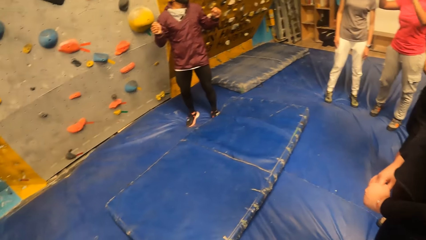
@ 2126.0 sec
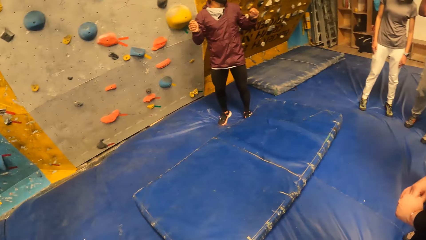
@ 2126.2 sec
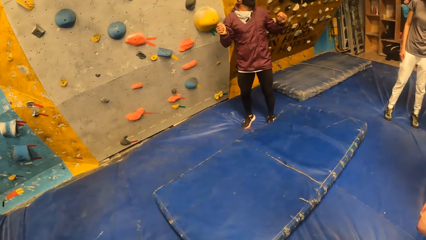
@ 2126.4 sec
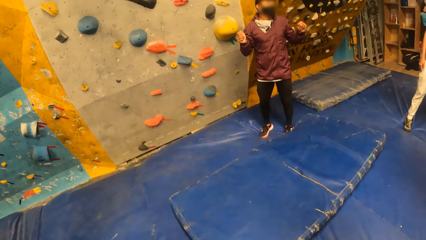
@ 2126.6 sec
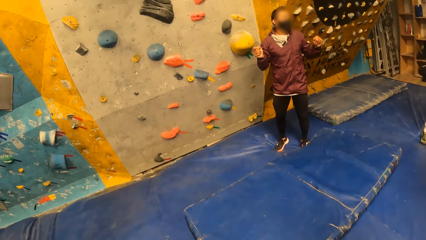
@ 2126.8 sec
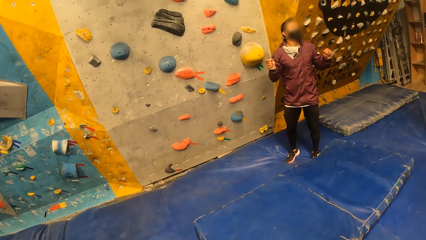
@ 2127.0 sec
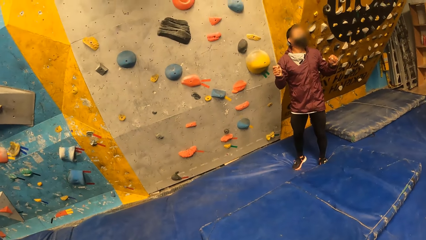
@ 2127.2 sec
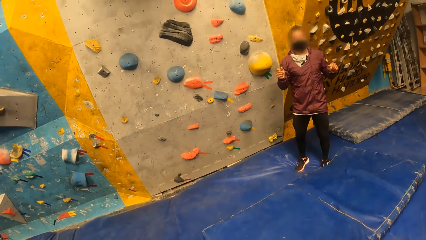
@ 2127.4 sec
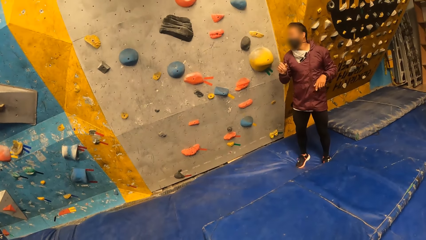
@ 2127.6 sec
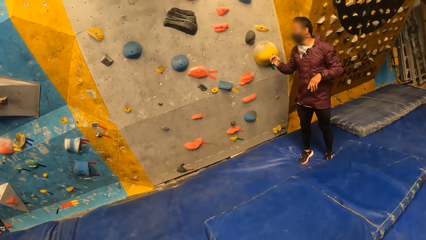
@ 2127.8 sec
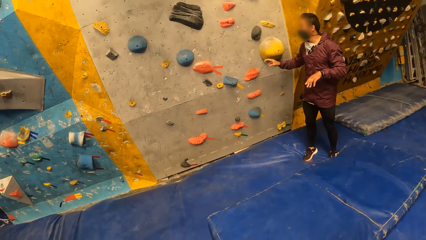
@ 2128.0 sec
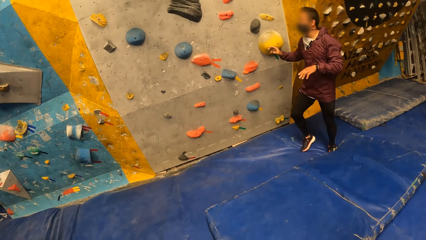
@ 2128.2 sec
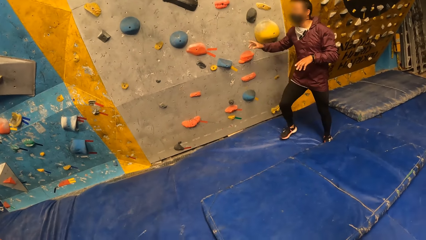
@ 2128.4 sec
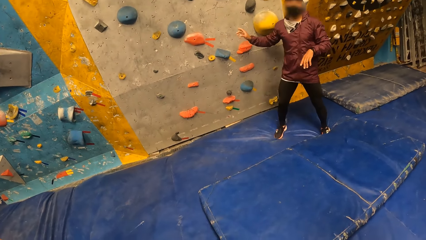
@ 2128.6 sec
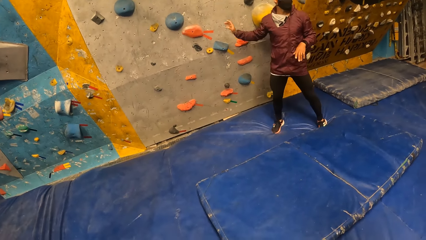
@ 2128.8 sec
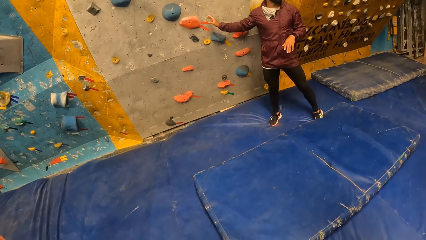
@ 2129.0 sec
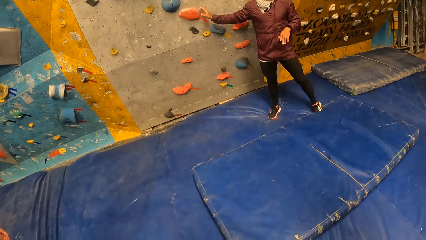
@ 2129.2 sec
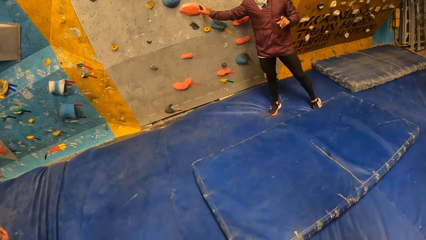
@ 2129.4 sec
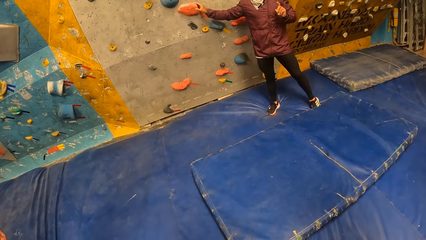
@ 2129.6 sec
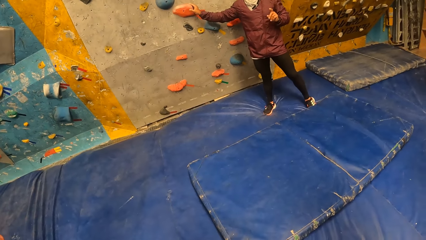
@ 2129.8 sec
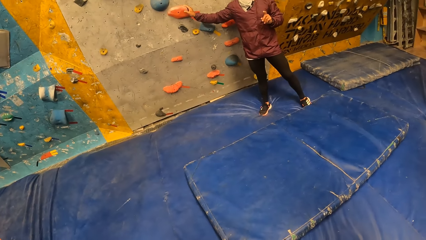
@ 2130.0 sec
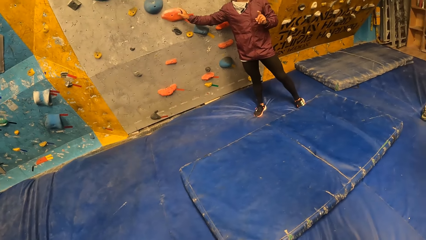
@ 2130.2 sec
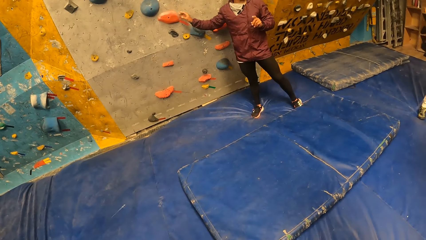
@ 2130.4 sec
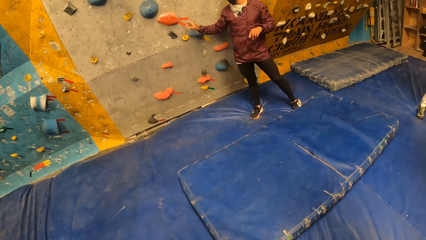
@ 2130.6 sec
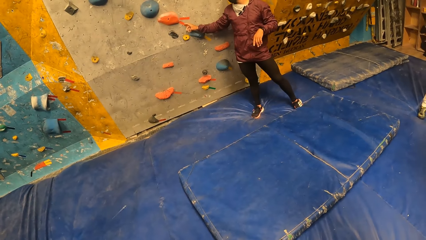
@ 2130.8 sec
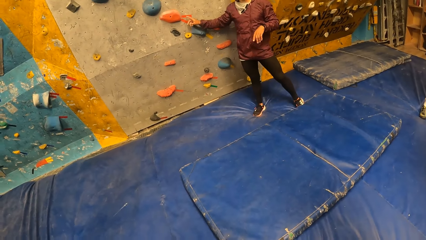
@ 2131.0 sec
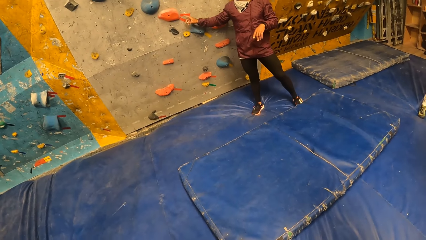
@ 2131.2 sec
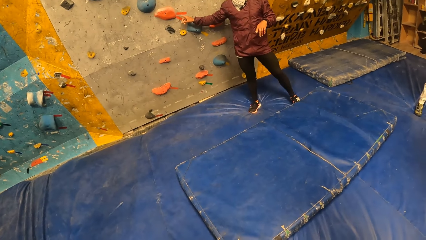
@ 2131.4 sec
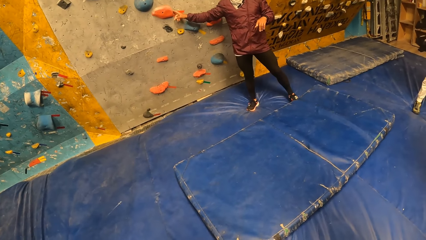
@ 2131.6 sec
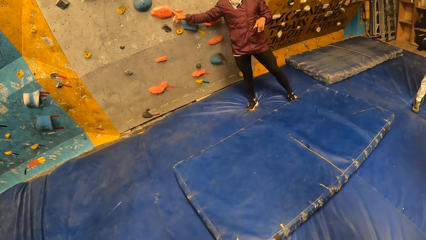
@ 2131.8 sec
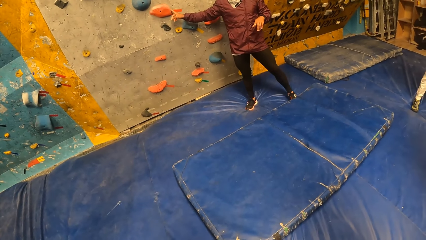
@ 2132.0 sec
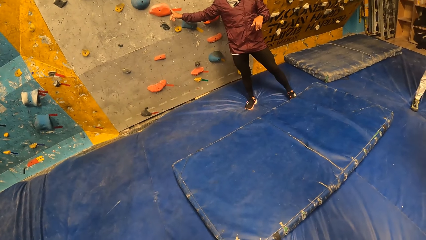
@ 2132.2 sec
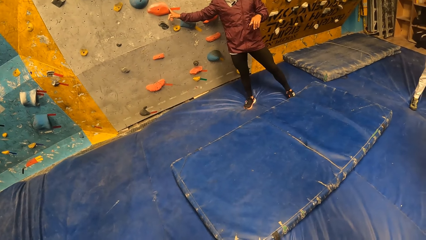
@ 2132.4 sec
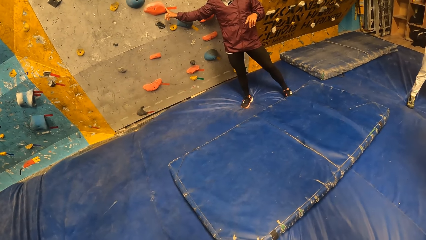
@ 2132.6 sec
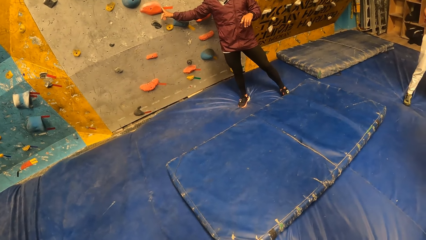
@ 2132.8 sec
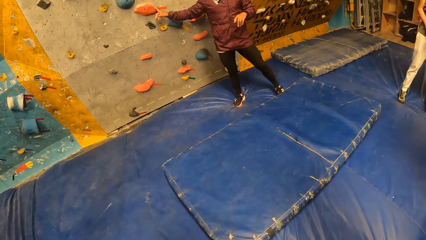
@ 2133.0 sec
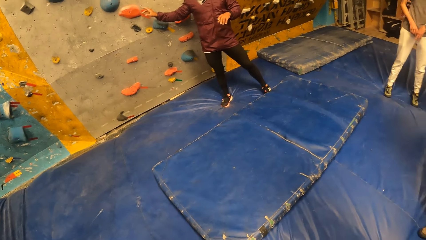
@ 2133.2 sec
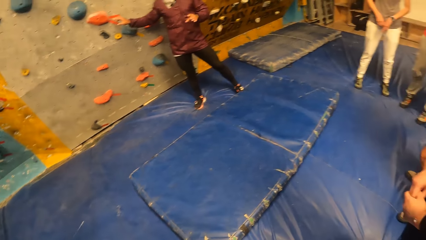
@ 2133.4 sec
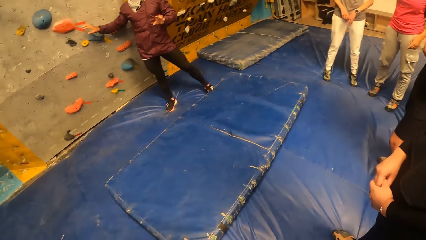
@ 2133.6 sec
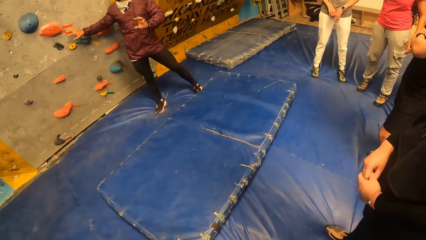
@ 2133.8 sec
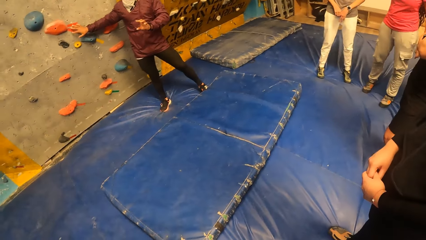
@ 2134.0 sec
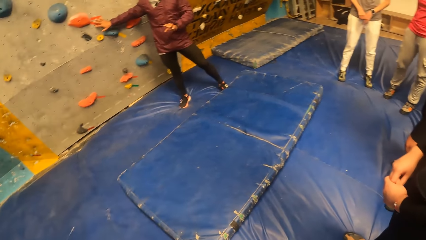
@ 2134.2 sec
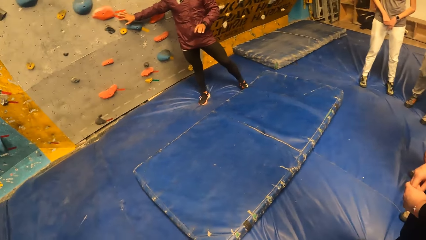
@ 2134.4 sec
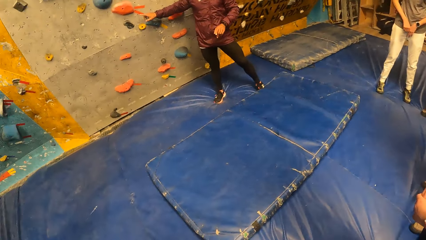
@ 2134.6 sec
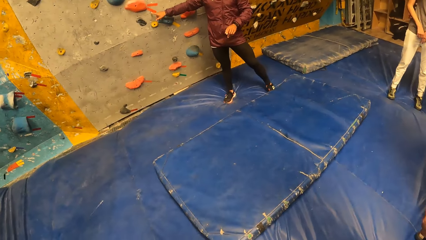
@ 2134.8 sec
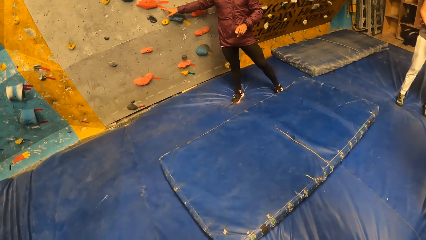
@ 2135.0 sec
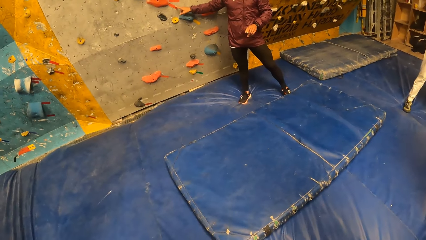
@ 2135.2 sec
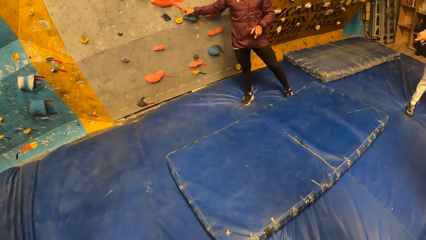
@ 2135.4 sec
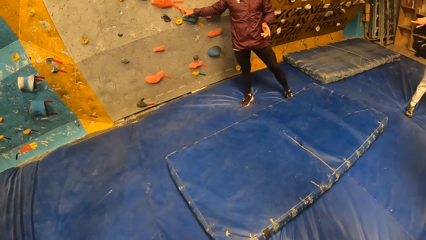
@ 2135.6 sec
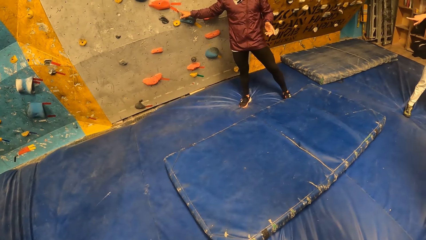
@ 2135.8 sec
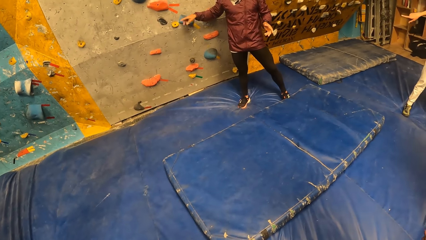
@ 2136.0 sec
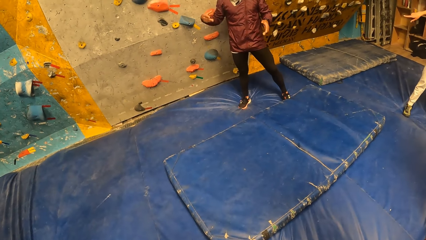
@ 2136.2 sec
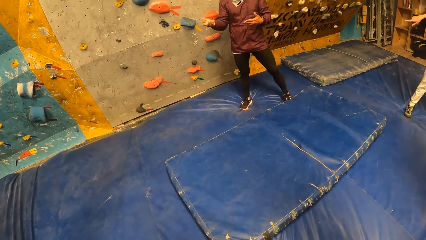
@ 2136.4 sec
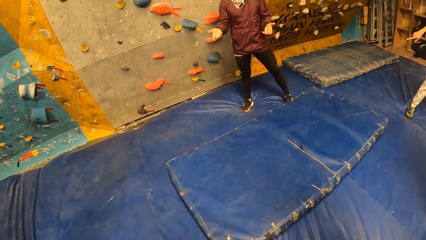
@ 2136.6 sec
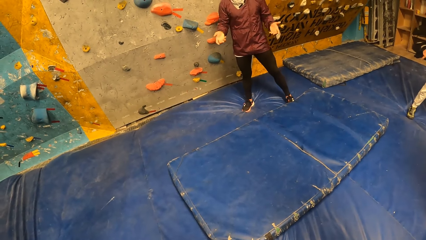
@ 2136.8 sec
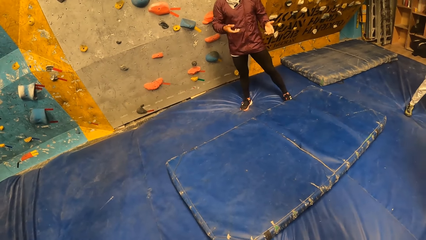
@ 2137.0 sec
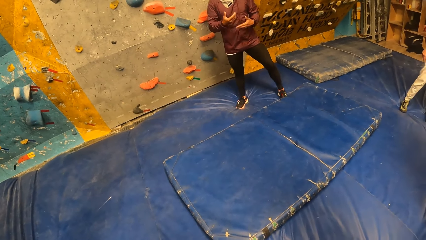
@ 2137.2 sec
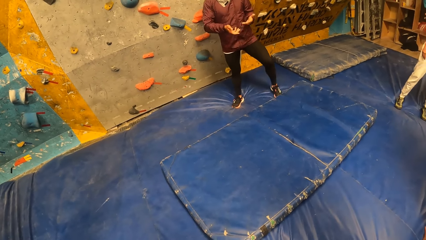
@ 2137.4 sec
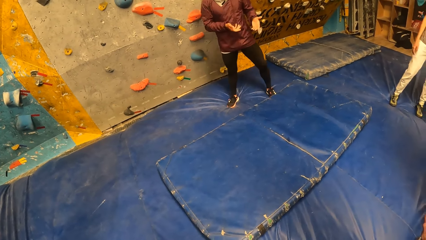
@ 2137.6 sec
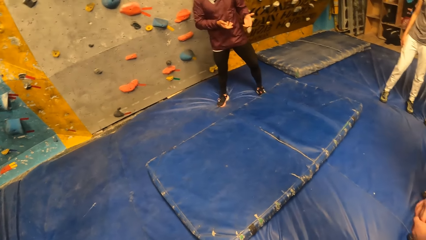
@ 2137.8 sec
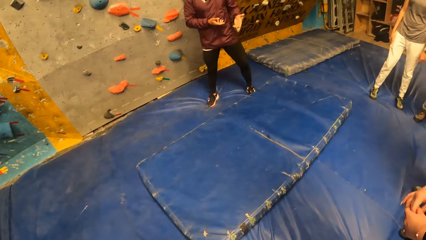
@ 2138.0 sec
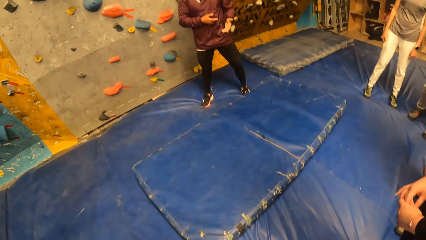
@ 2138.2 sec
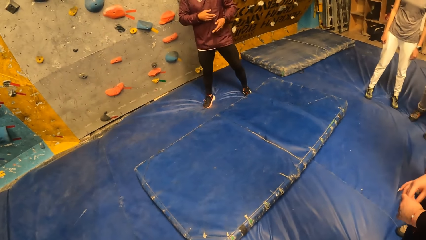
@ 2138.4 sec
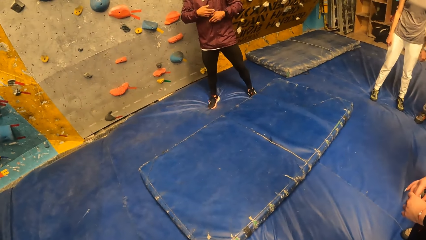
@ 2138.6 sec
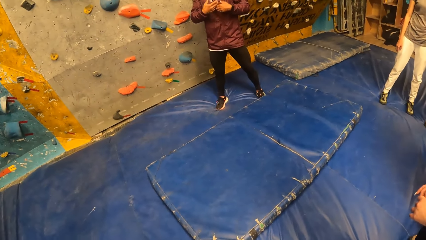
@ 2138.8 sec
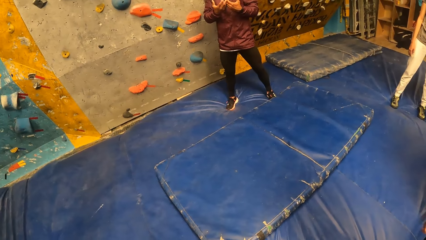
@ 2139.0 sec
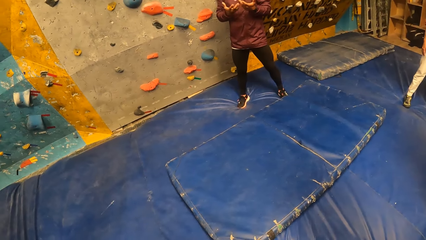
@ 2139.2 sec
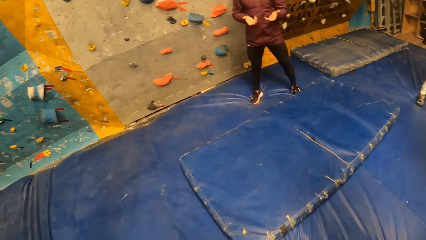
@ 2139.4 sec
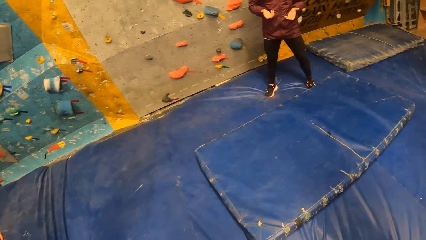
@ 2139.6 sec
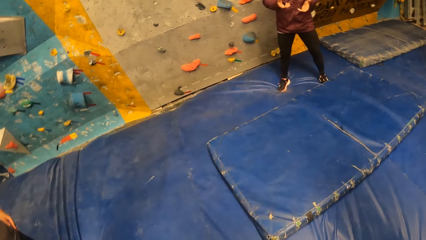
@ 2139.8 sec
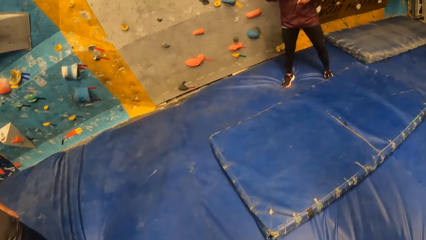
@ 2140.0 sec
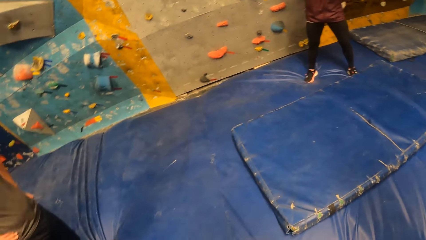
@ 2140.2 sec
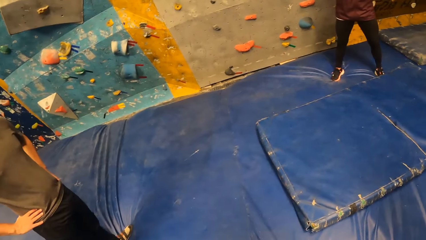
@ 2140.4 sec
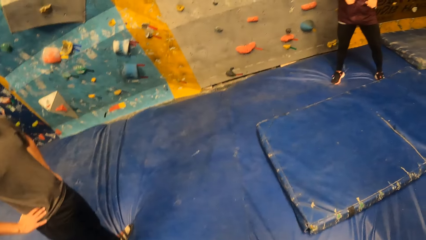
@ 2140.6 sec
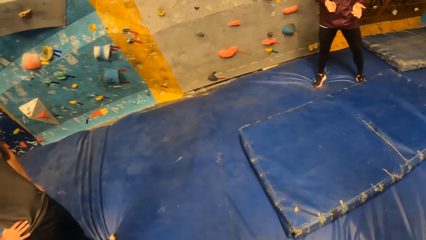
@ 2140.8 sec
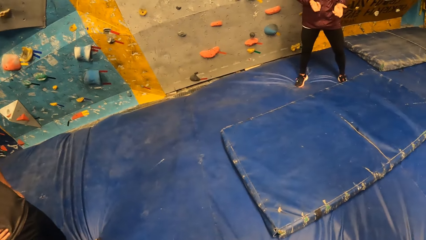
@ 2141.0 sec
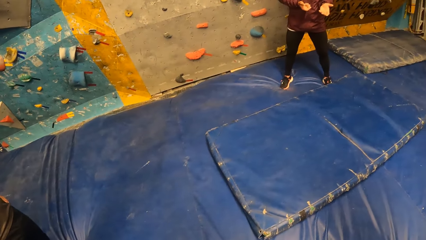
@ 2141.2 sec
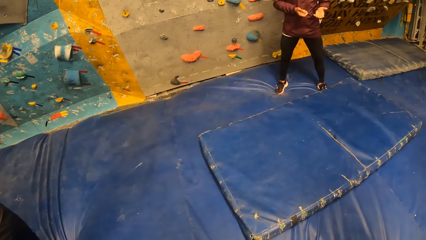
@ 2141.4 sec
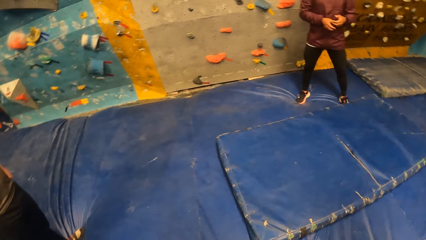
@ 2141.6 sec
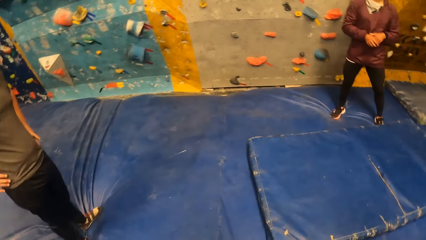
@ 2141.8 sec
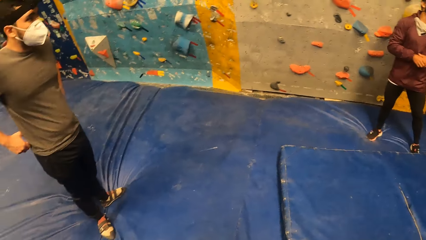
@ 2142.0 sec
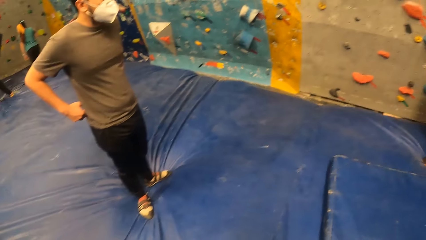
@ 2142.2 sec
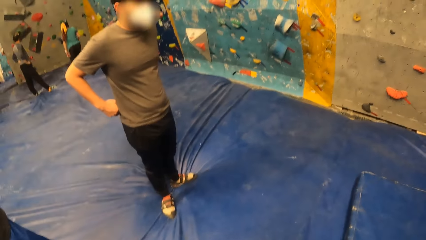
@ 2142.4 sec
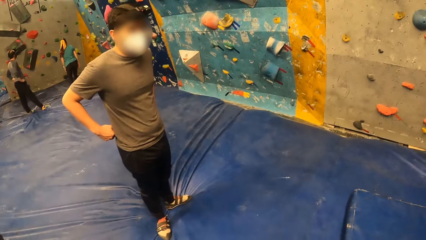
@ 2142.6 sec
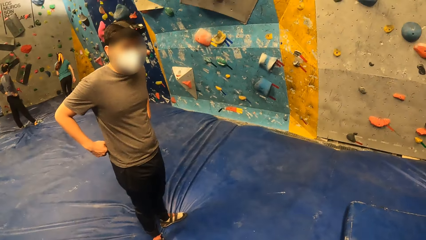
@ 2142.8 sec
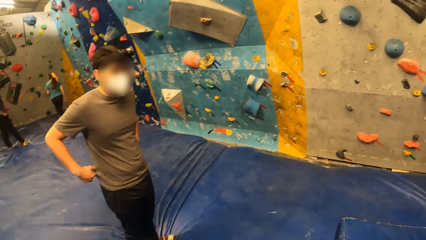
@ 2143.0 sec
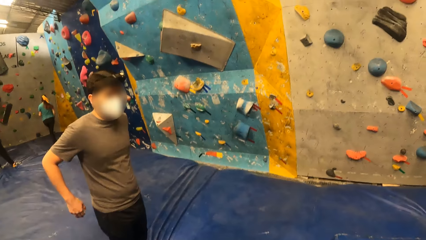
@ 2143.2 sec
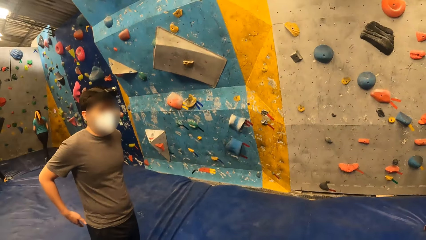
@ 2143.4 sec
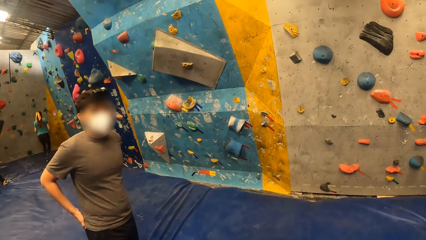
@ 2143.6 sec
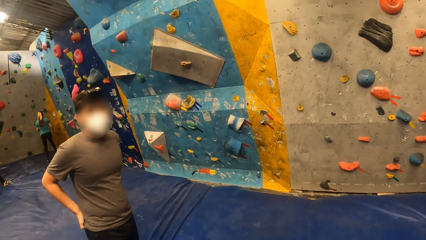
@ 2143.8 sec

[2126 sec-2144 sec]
A person sways hands. A man converses. The man places his right hand on the wall. Another person points a finger. The man sways hands. The camera wearer looks around.
